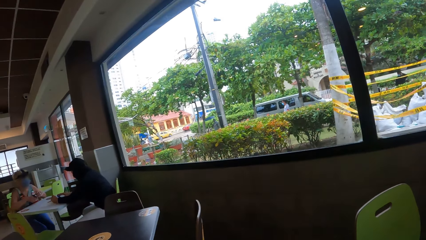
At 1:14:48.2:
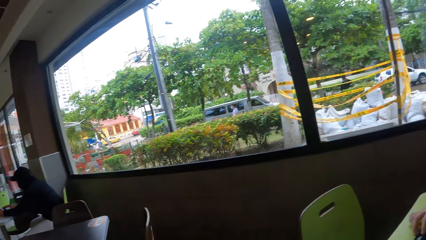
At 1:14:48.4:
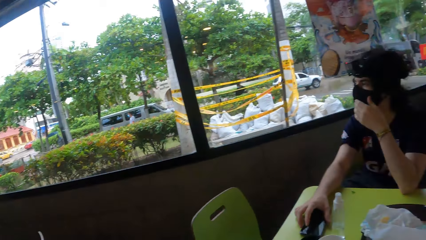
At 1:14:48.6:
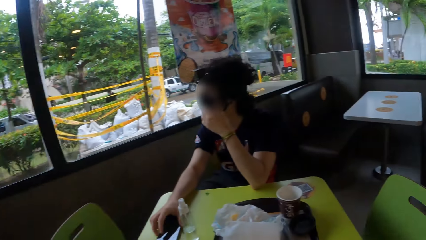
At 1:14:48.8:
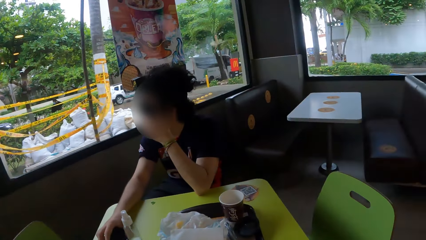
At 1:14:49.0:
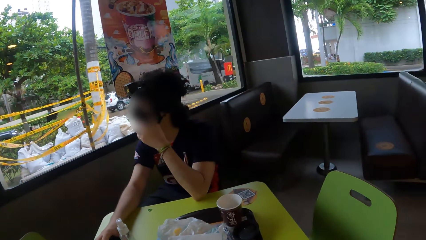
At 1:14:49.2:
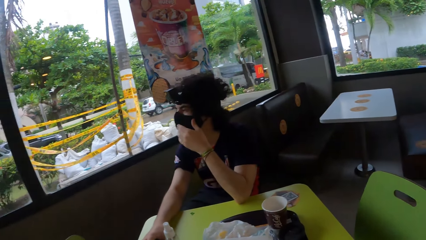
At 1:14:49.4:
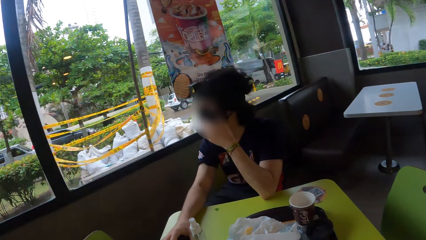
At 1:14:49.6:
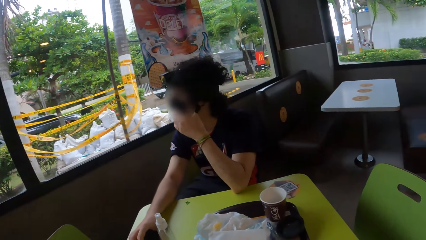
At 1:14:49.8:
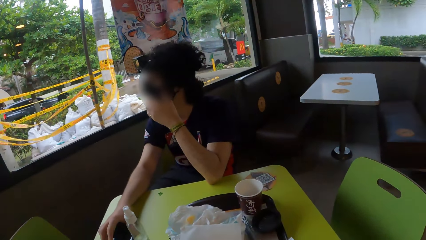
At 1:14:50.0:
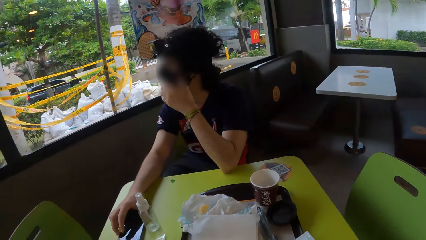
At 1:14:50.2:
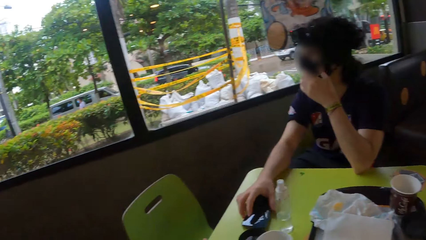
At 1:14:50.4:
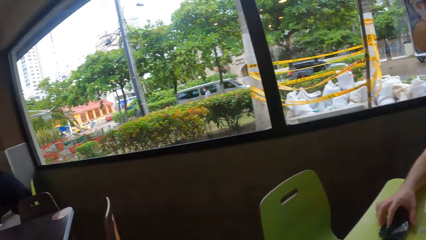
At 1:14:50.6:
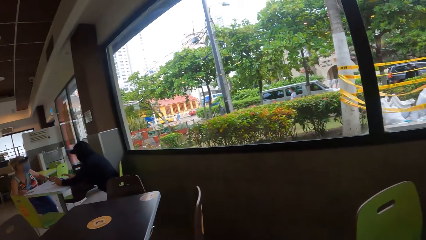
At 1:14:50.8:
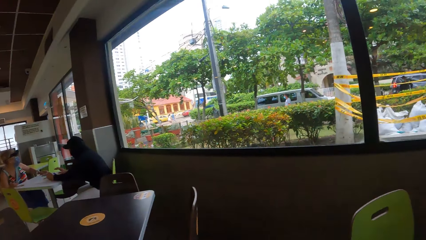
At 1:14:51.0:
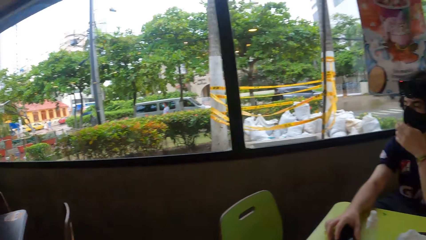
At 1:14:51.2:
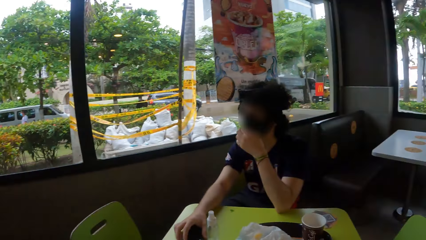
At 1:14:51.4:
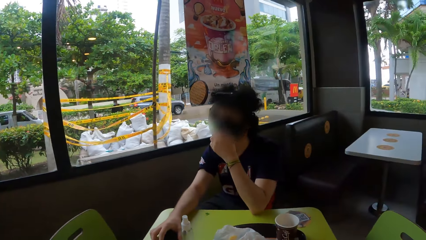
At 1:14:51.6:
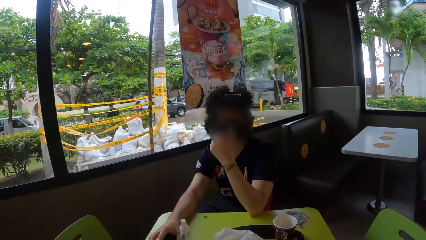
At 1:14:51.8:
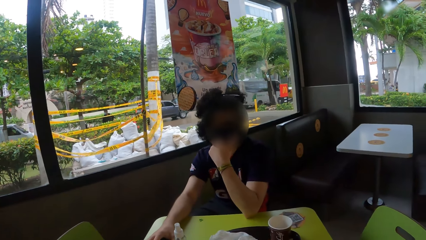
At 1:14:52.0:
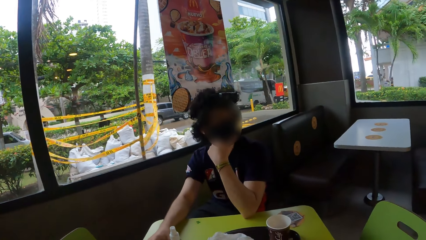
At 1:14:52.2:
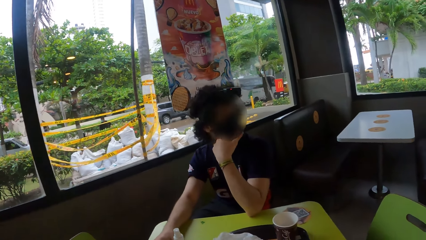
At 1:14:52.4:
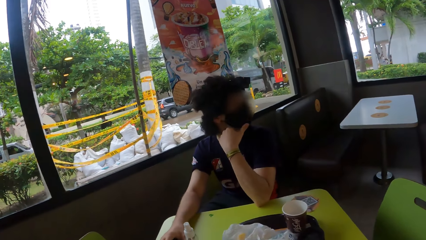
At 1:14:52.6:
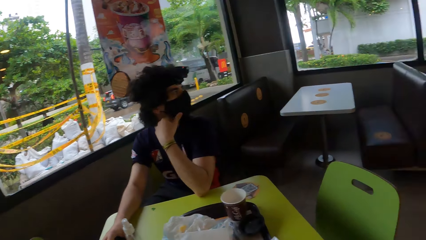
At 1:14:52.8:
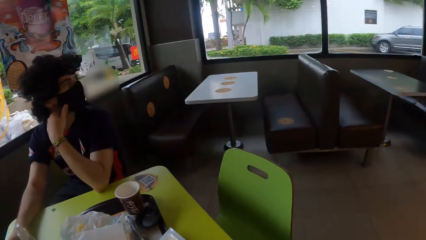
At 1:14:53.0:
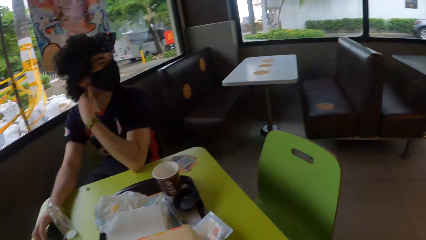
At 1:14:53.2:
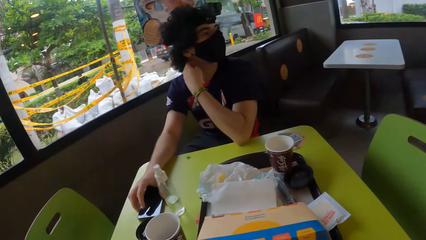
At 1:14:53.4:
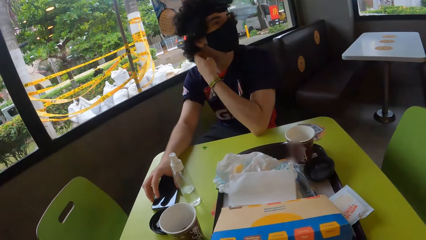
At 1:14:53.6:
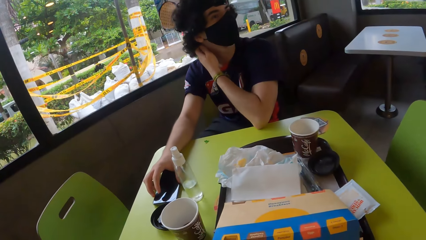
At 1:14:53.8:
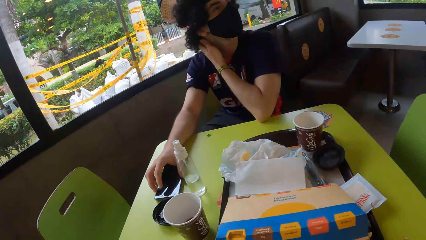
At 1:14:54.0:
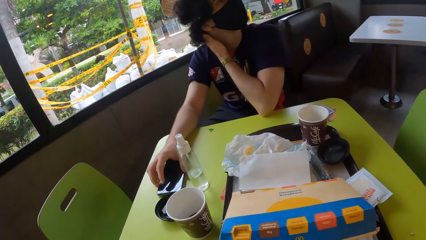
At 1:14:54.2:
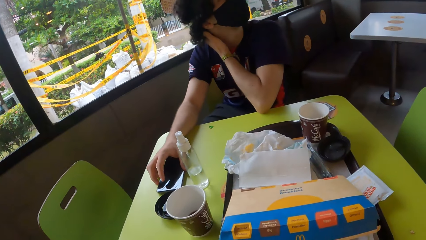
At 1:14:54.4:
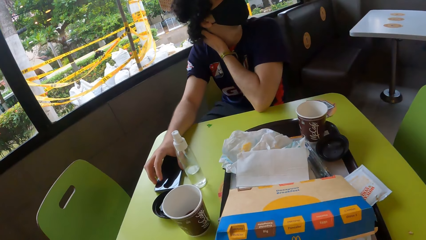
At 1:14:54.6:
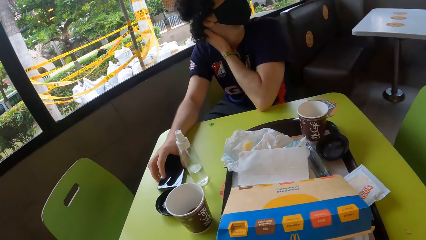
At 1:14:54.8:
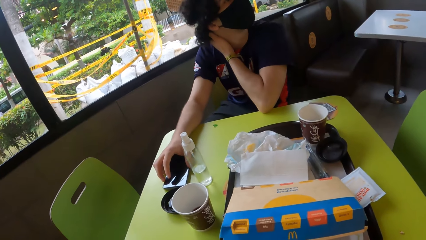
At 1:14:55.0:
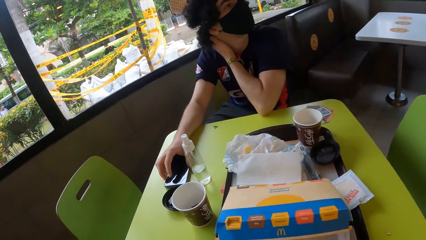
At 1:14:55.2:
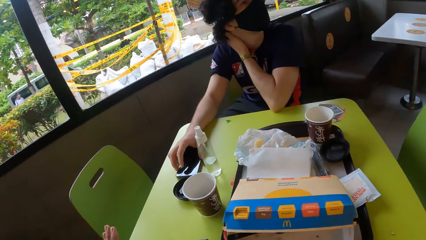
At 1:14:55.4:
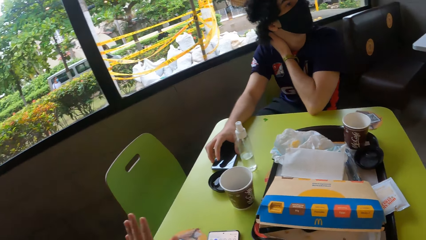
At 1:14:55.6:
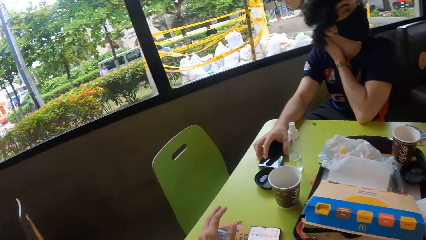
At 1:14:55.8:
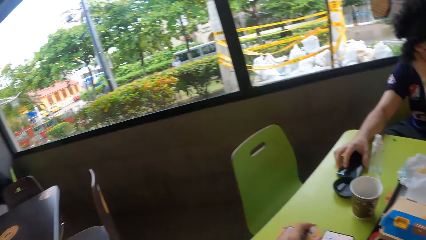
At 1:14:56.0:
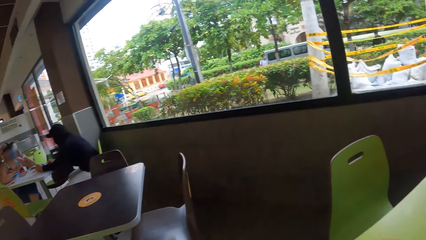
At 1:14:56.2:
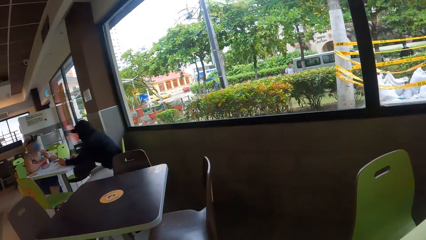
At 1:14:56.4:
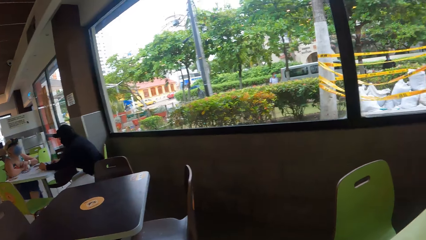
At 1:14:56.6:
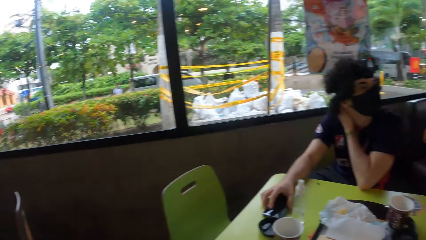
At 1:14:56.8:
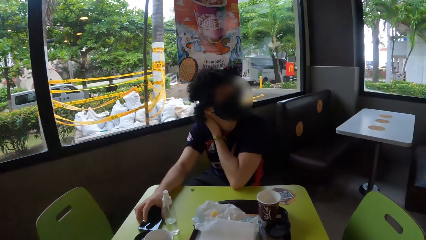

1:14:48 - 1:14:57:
A man holds the phone on the table. The man looks sideways.

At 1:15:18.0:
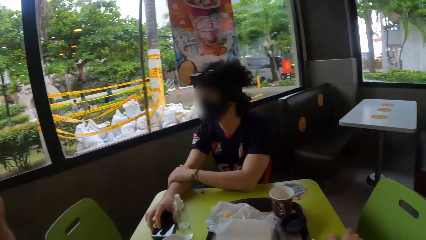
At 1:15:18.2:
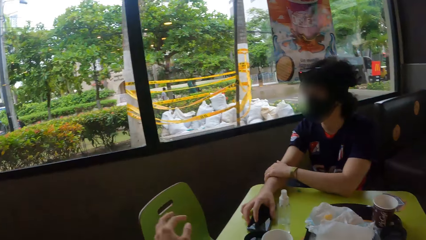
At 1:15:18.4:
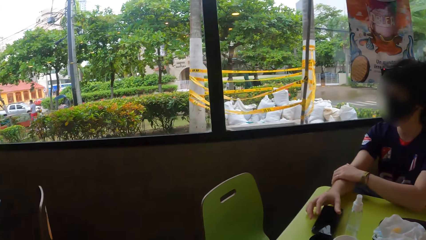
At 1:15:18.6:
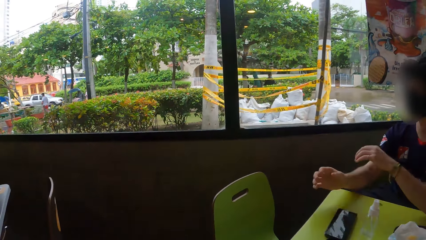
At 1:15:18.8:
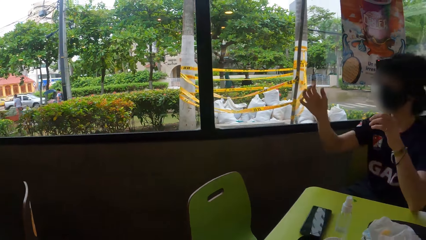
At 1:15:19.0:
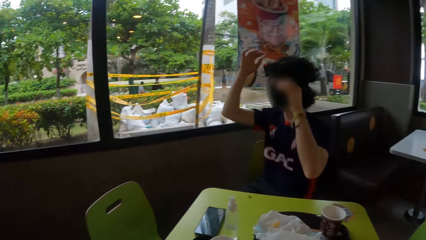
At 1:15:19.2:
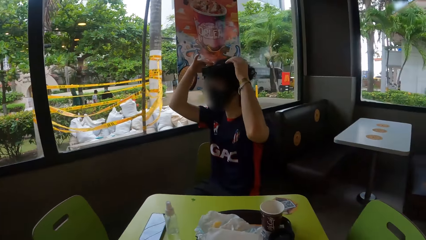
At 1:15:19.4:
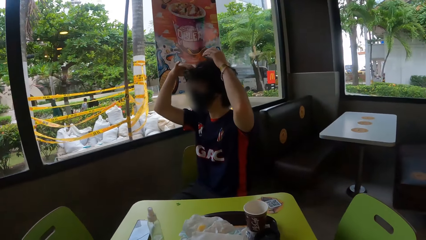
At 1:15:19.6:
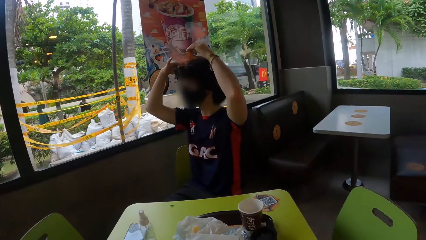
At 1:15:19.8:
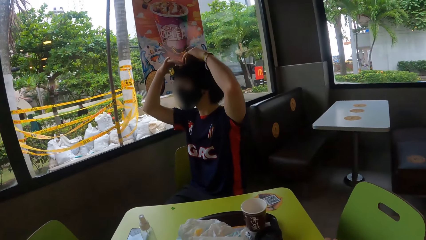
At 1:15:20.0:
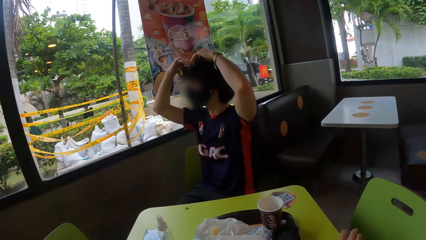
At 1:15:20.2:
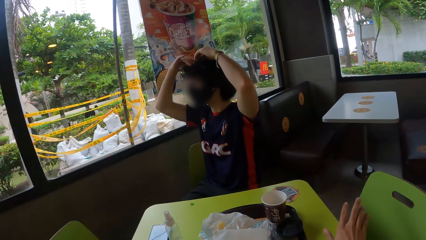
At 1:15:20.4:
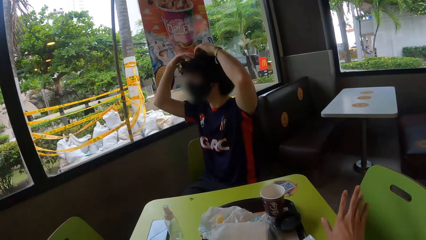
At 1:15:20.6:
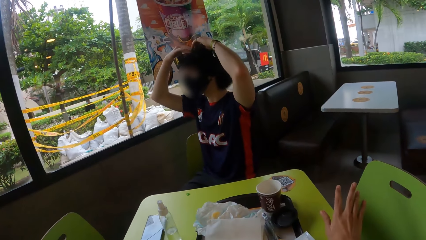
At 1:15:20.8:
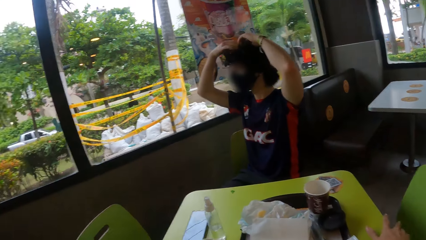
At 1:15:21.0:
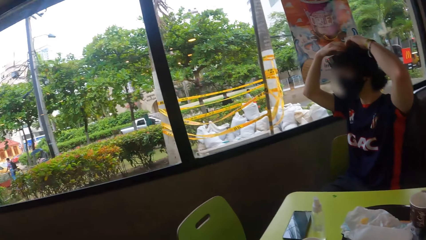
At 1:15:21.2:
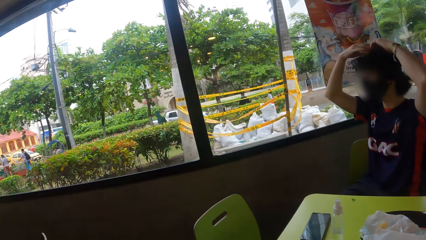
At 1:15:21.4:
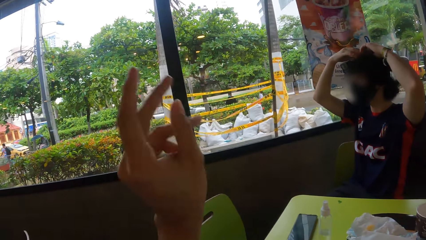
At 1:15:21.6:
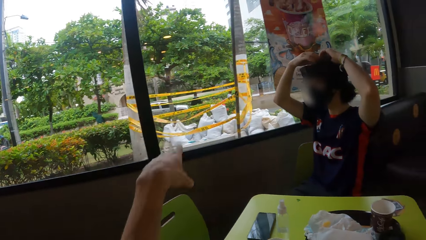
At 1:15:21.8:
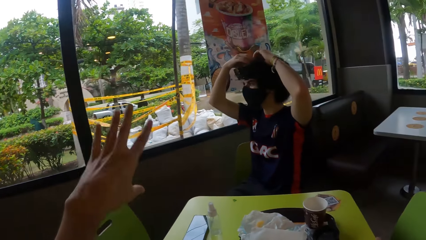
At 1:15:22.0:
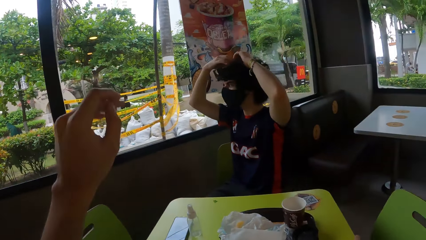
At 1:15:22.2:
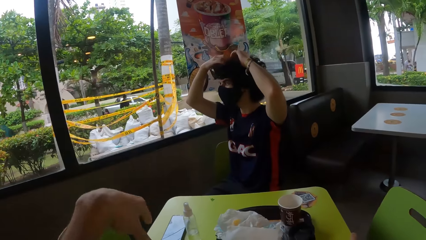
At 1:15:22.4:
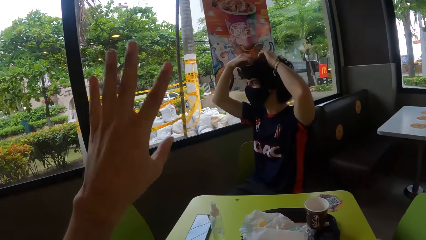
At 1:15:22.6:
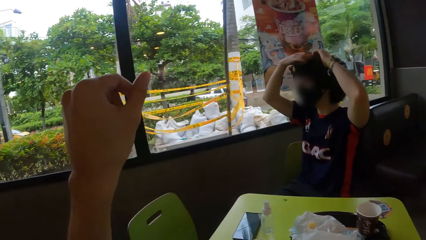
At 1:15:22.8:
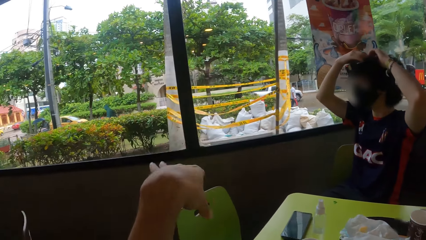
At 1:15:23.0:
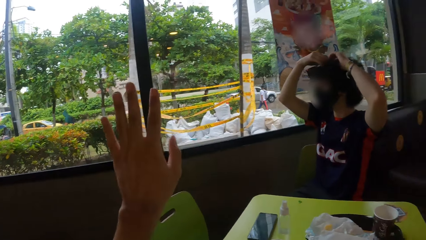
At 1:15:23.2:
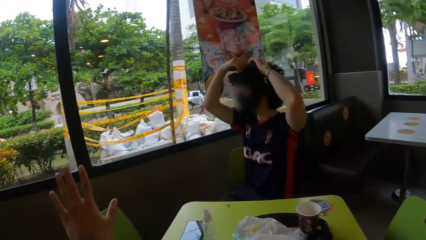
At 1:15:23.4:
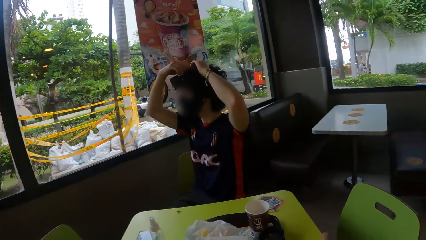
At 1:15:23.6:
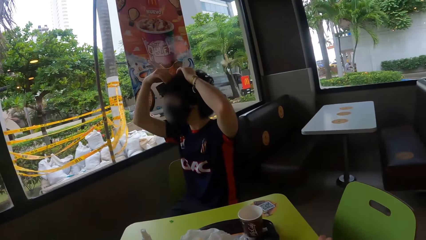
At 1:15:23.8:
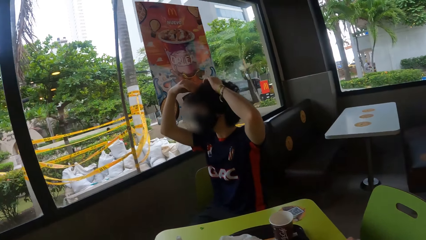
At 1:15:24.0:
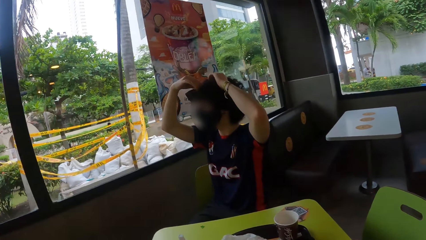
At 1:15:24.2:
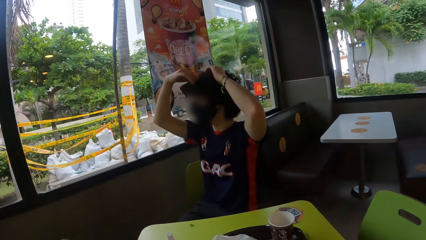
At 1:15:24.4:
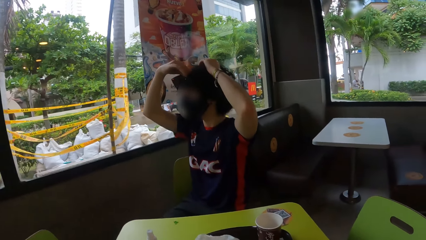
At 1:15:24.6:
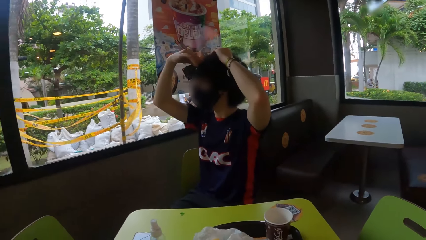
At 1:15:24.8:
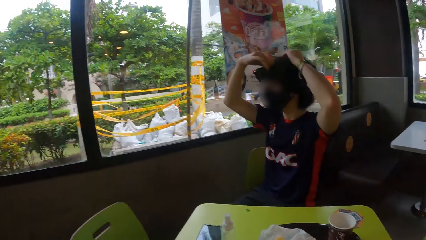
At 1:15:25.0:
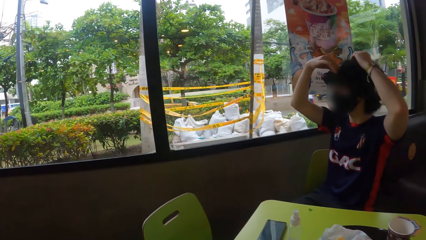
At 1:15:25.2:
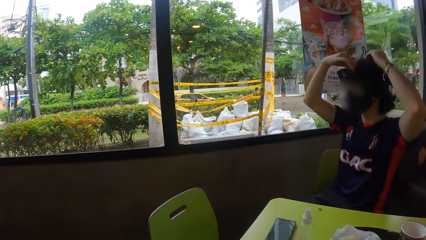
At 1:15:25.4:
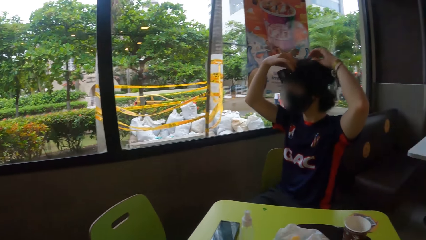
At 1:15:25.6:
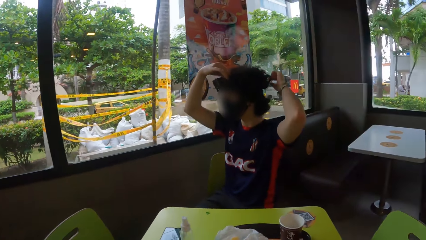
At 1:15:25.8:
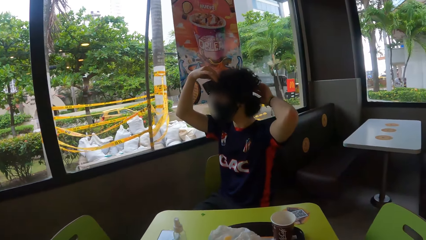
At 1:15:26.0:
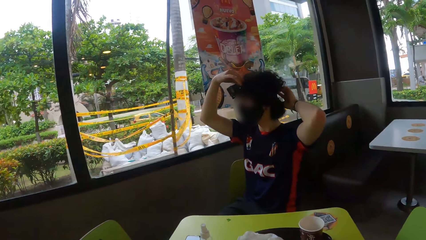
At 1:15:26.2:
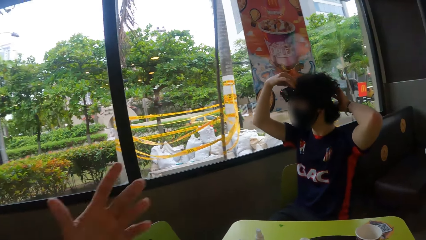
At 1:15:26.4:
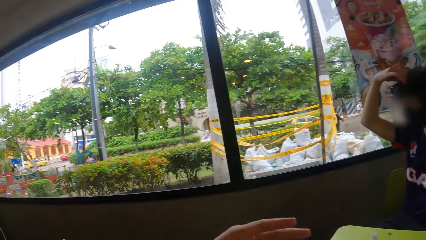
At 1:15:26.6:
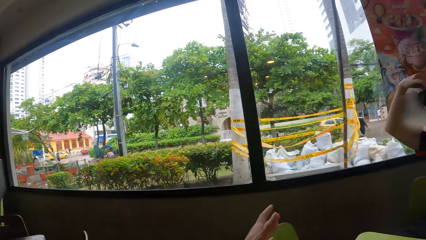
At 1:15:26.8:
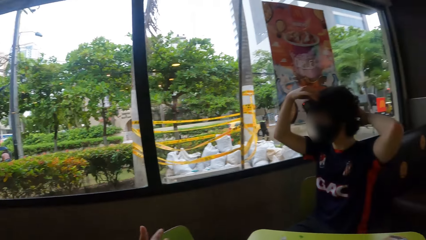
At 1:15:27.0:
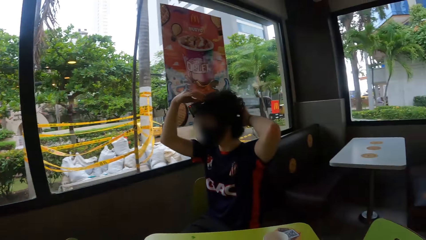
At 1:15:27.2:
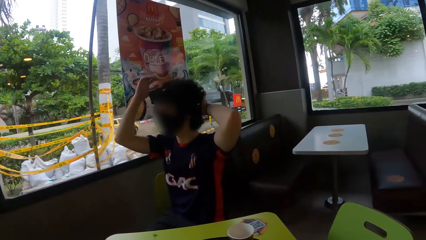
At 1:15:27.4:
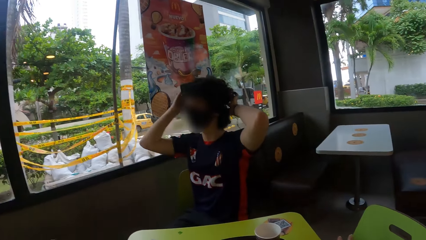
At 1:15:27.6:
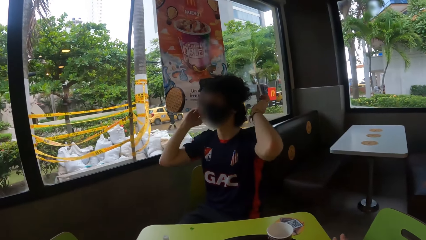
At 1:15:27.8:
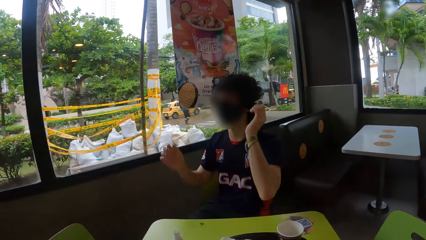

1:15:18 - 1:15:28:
A man holds the camera on the head. The camera wearer flaps the hand. The man holds the camera on the head. The camera wearer flaps the hand.
